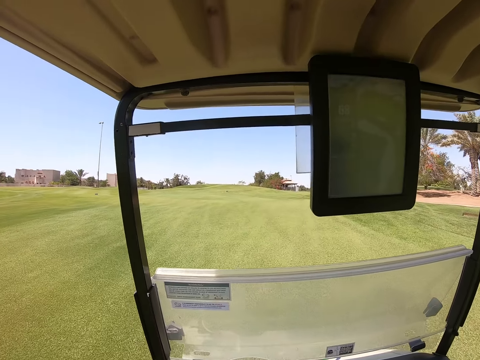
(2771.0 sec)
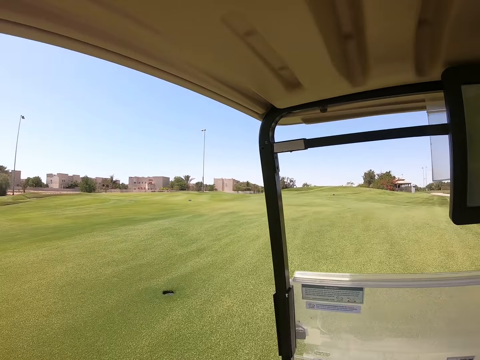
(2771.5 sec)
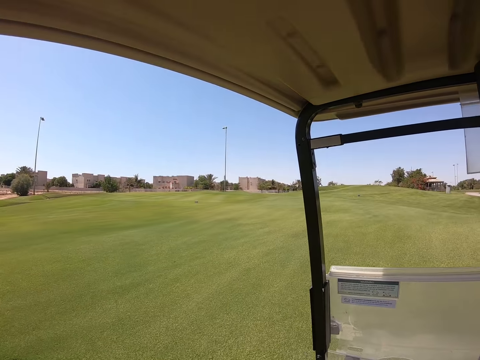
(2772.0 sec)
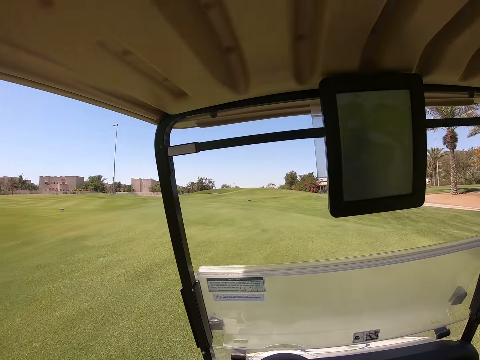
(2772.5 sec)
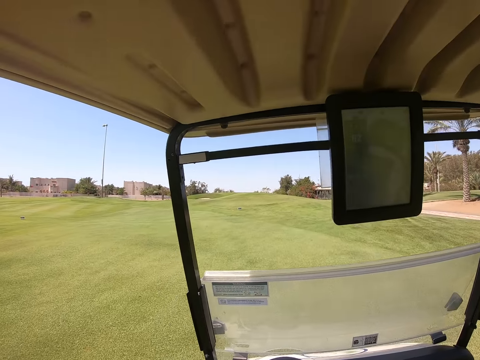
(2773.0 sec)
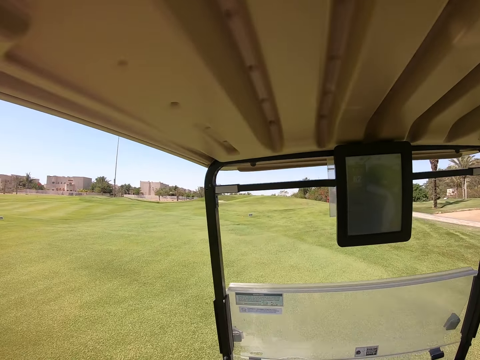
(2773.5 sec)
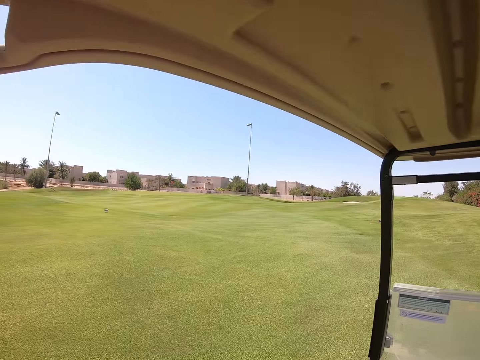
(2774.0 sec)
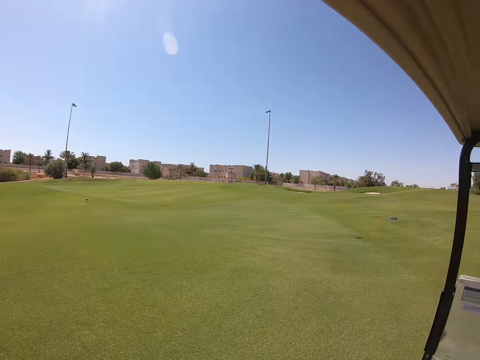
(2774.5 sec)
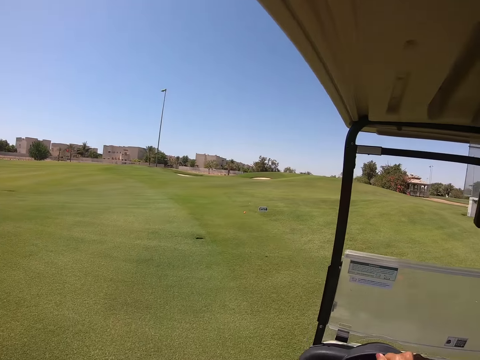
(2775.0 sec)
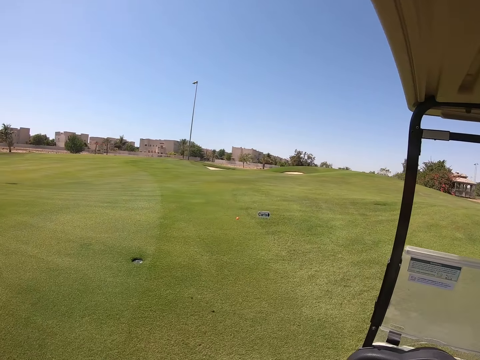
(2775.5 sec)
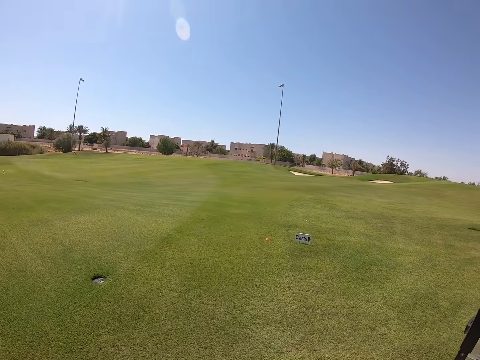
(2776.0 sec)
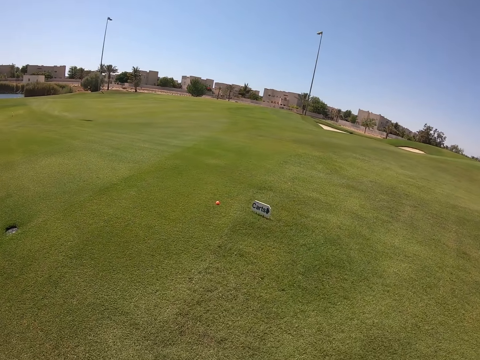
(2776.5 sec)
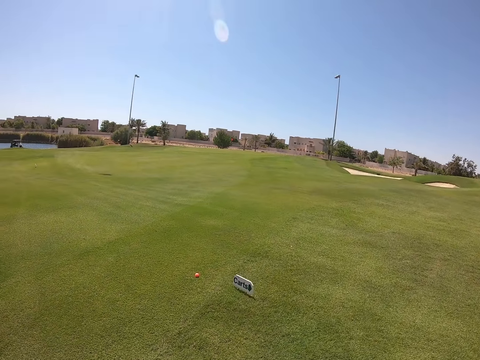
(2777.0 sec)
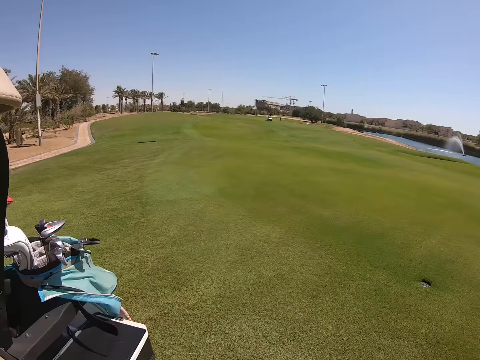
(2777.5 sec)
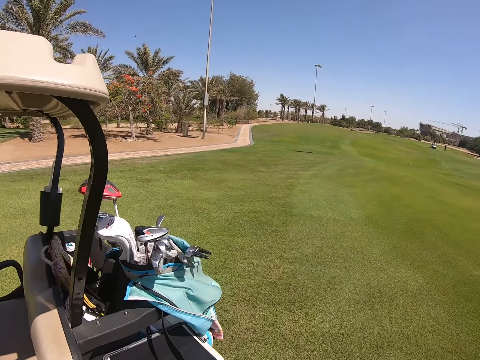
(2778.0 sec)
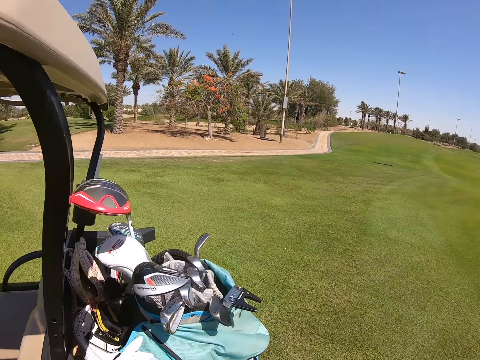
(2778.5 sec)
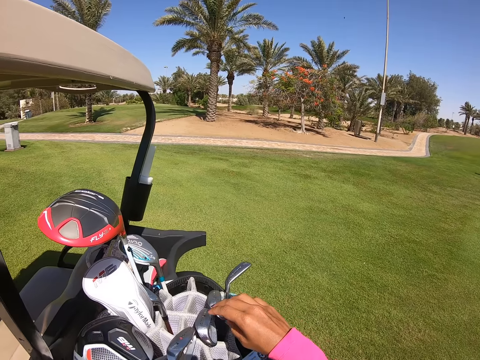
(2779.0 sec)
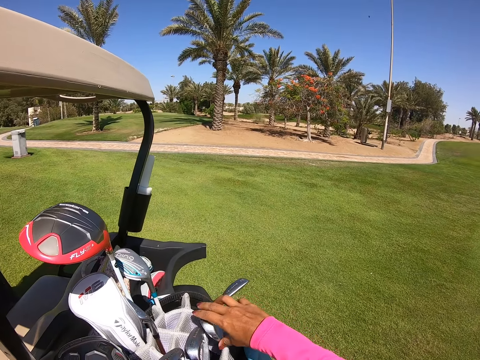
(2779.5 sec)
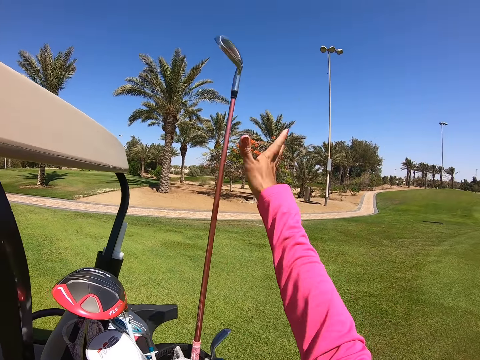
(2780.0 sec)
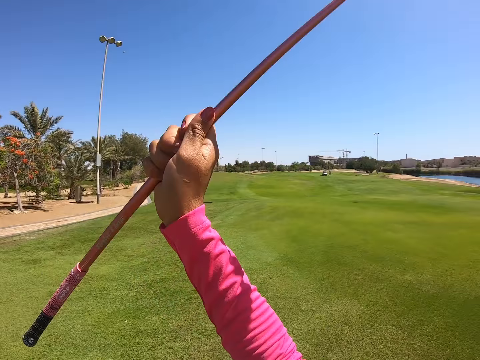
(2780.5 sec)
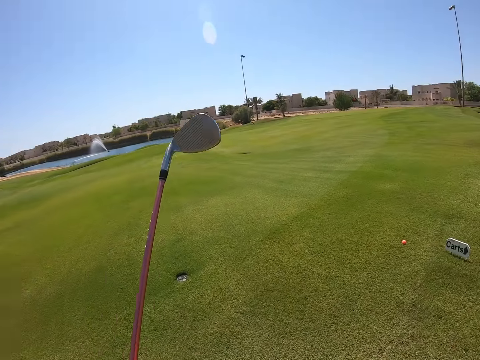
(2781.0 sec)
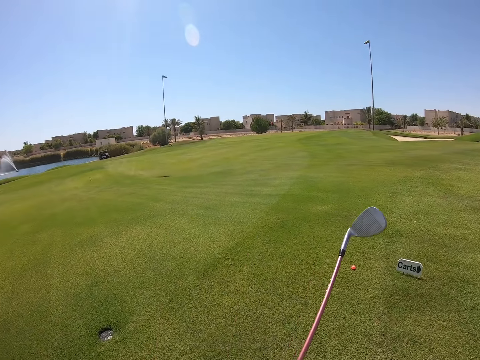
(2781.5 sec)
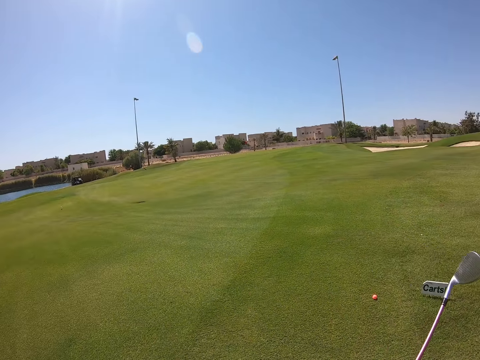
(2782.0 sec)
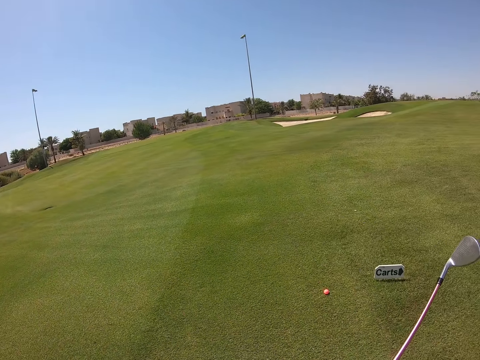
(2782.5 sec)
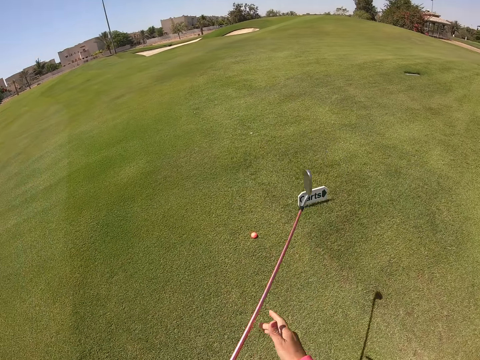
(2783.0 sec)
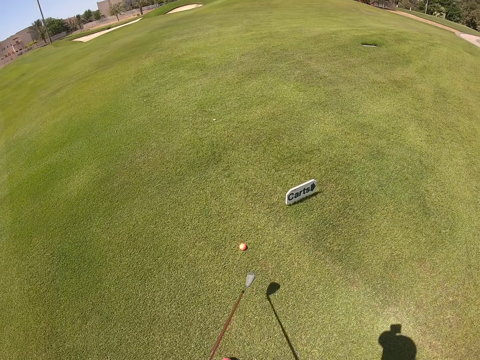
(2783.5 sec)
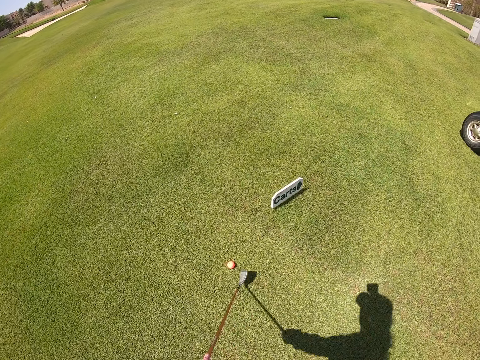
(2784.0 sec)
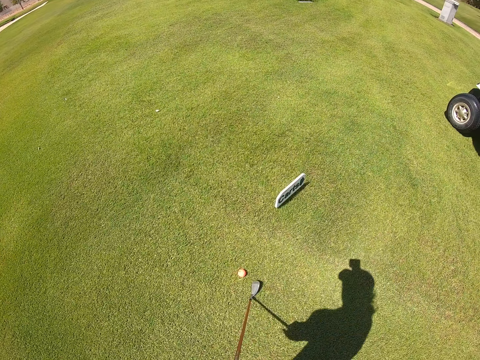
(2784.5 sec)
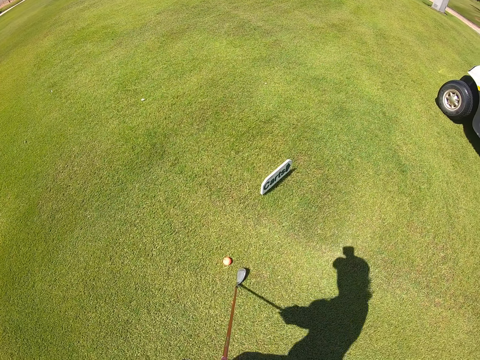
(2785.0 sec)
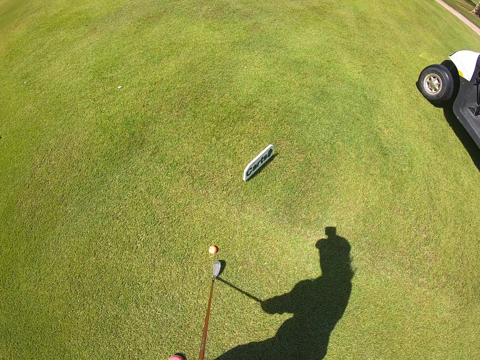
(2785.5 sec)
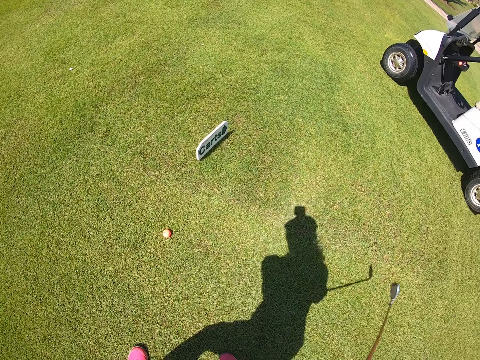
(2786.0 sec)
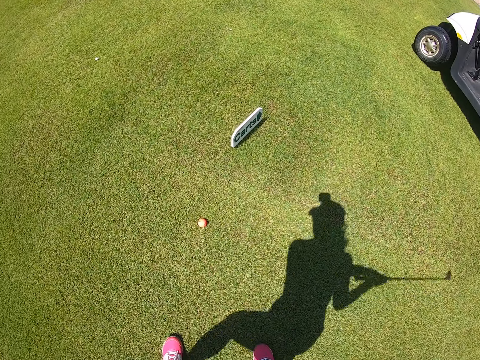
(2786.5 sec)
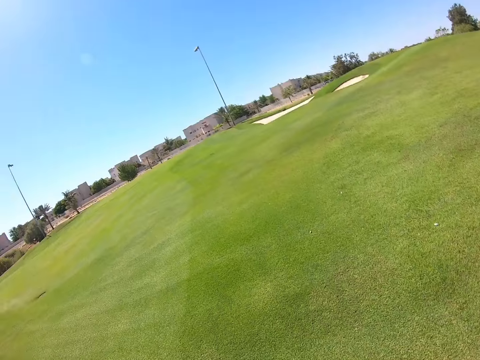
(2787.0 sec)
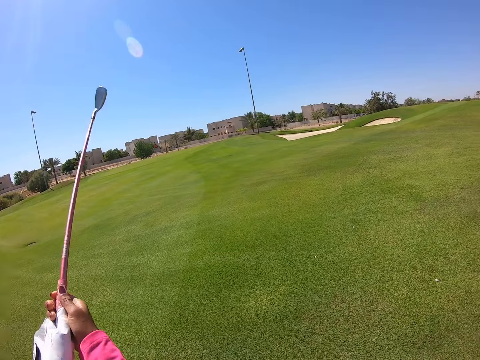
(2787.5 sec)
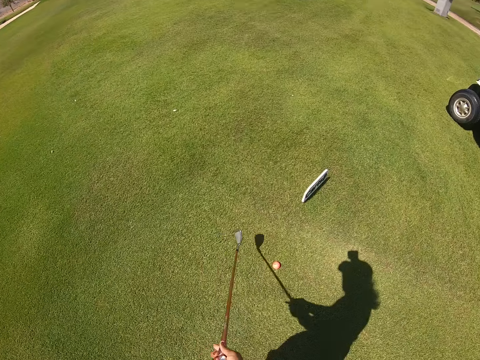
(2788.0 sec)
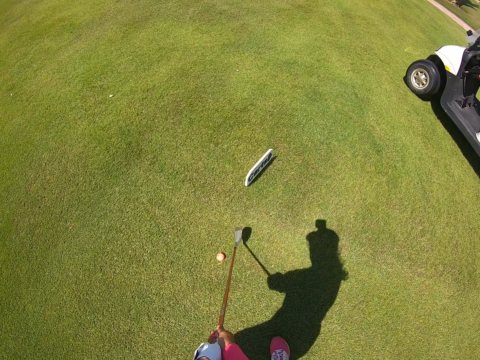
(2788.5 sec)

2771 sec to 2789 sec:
The camera wearer turns around. They pick up a golf club. They play golf.

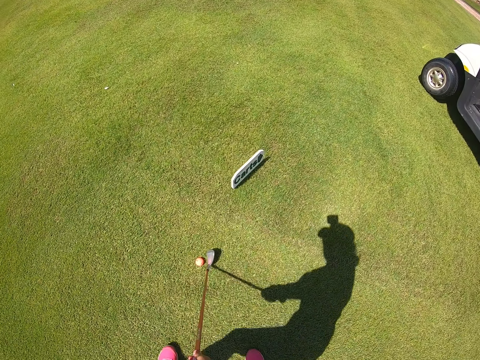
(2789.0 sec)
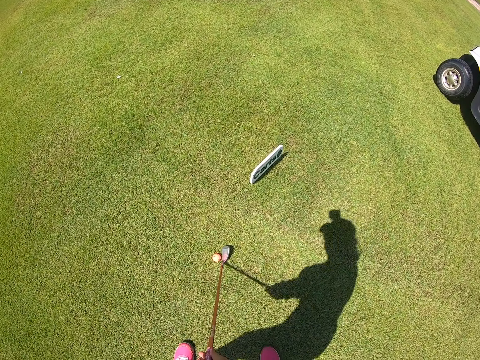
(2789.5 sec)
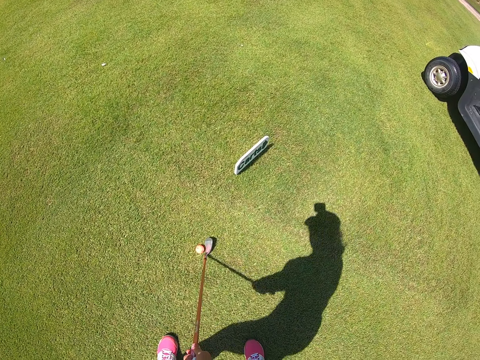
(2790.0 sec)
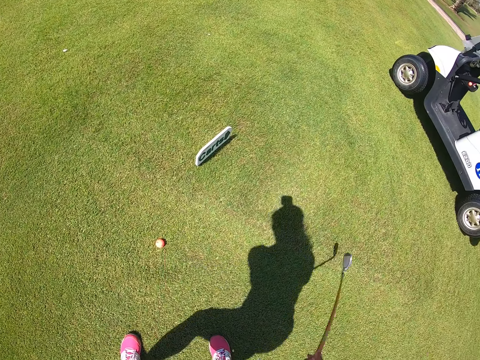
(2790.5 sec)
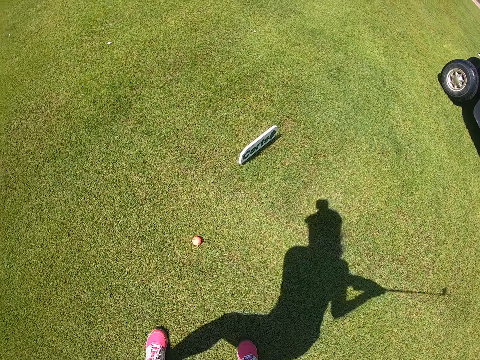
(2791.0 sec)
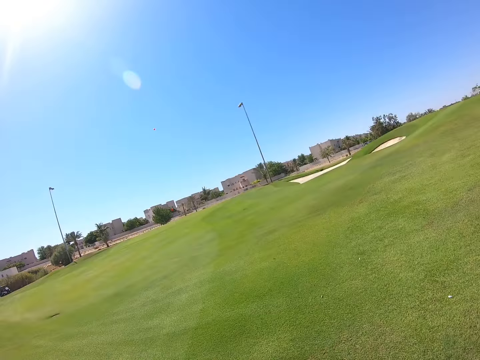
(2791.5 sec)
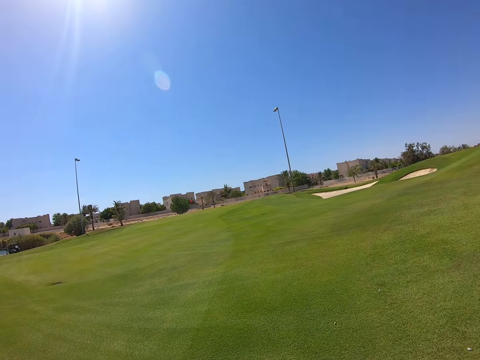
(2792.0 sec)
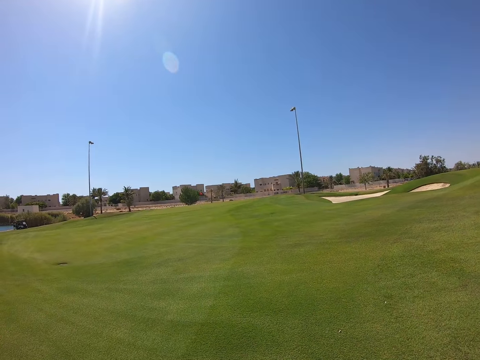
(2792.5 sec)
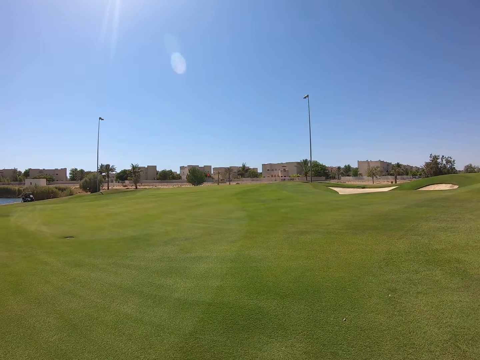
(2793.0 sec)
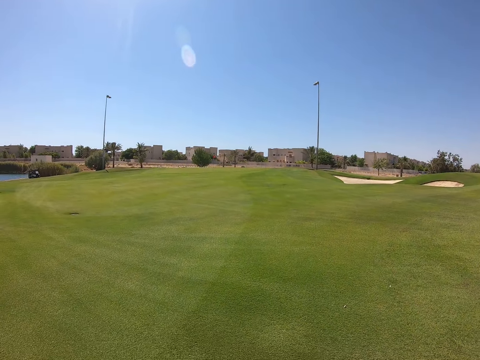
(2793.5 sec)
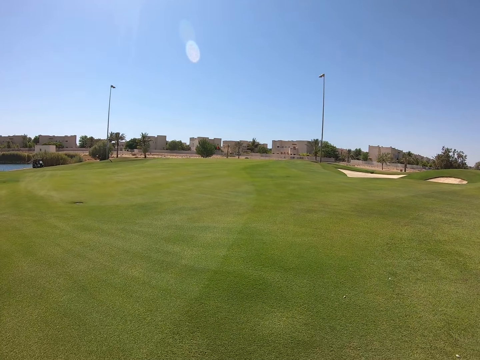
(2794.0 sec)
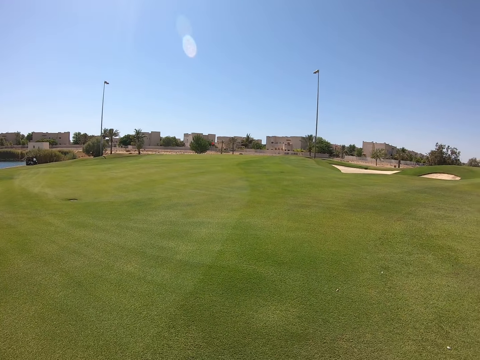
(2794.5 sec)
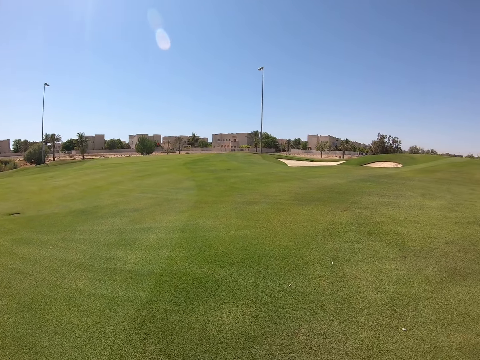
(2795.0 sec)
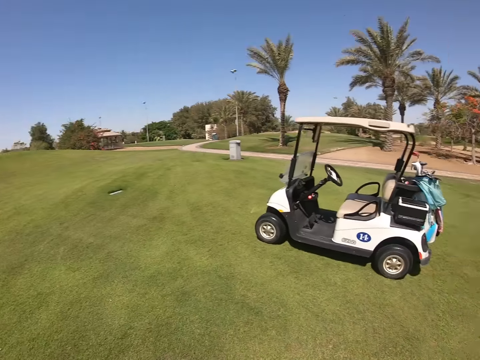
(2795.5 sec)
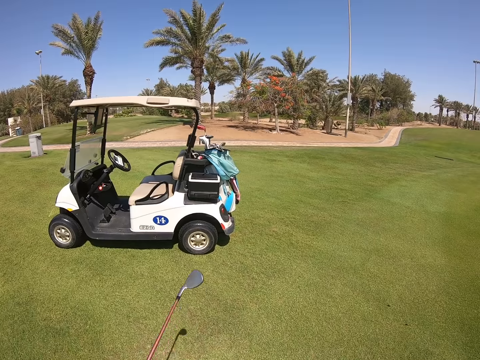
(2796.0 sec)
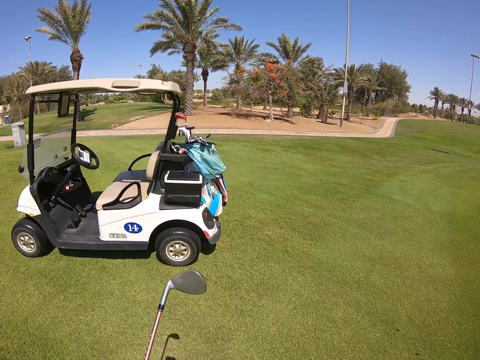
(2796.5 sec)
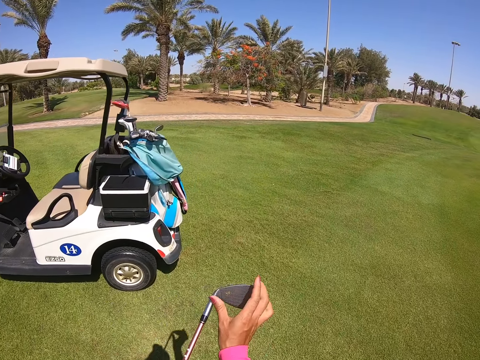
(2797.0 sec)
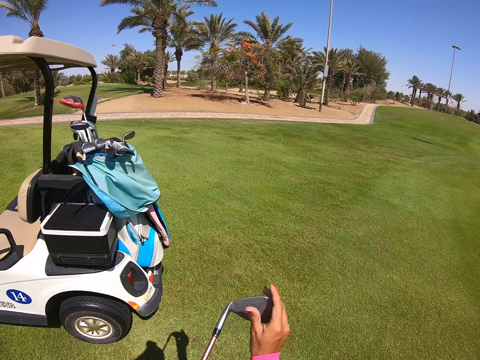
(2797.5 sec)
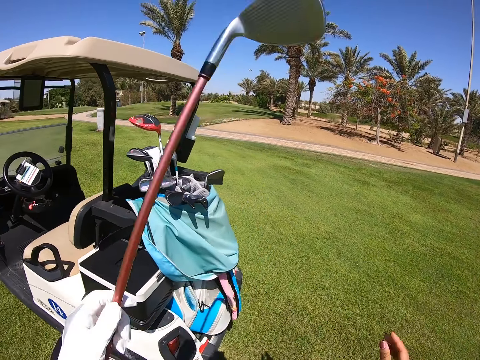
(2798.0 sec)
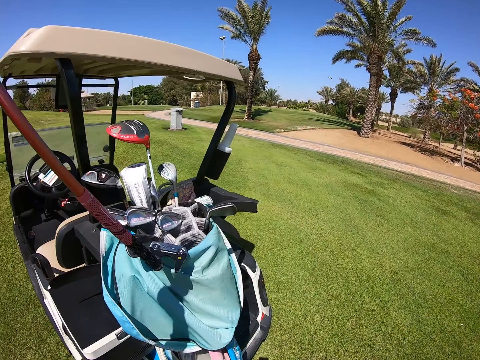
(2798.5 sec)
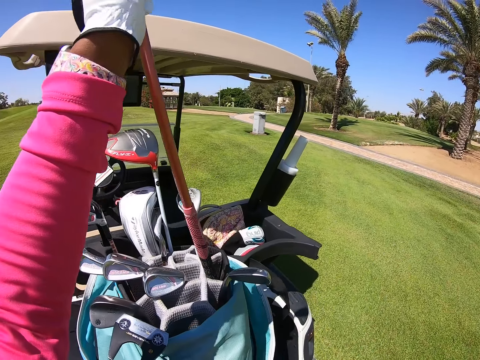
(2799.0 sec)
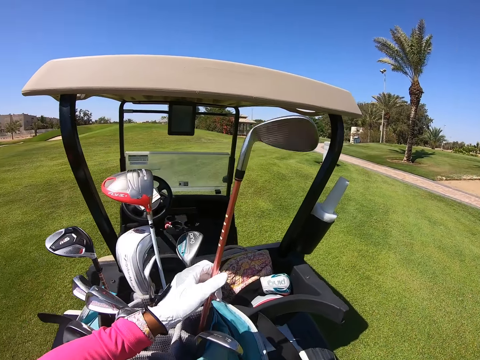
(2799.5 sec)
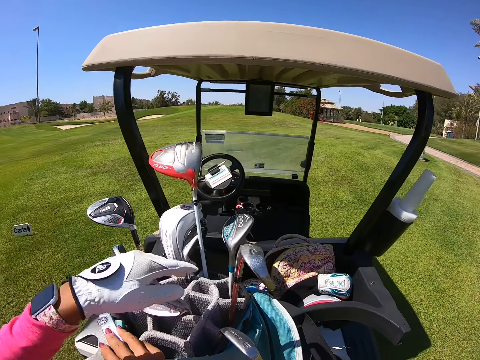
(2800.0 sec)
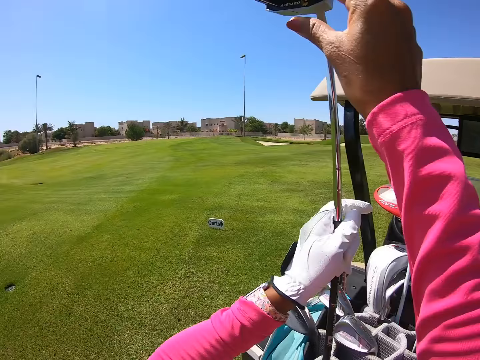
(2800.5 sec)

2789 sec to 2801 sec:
The camera wearer hits the ball with a golf club. They turn around. They walk. They put the golf club in the golf club bag.
